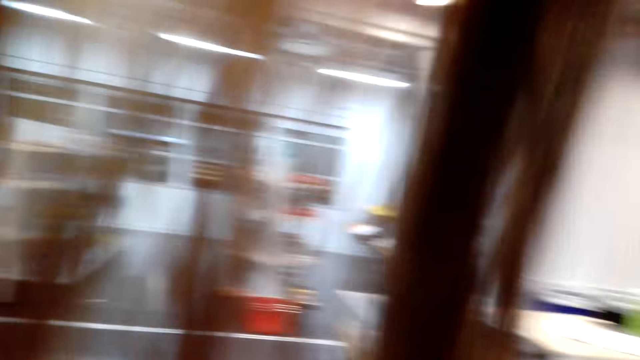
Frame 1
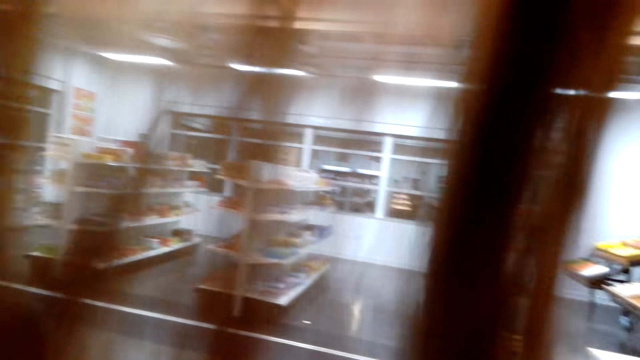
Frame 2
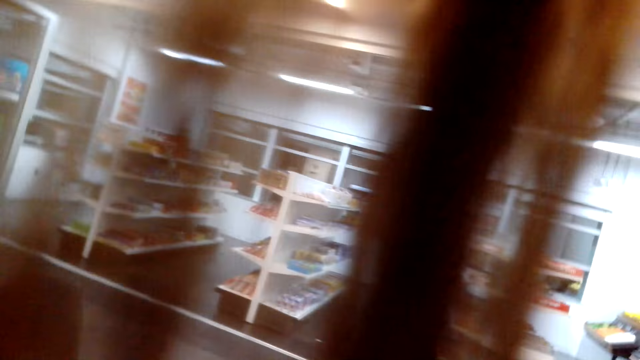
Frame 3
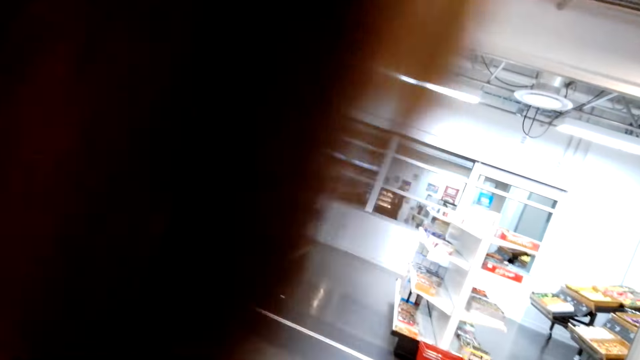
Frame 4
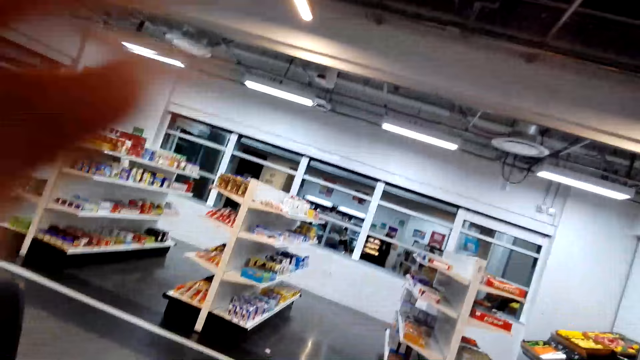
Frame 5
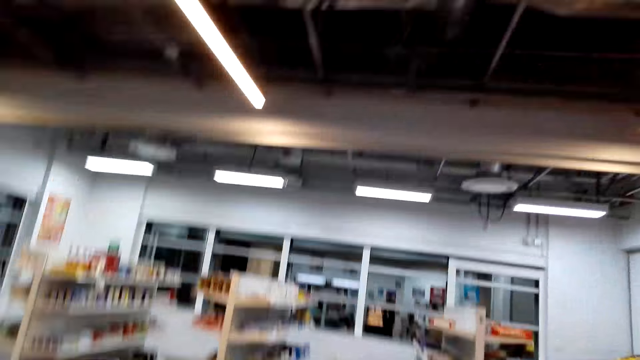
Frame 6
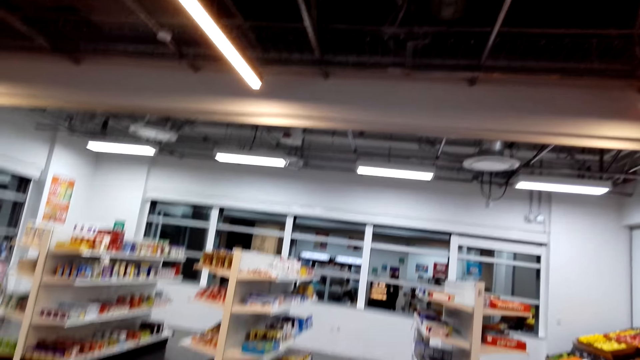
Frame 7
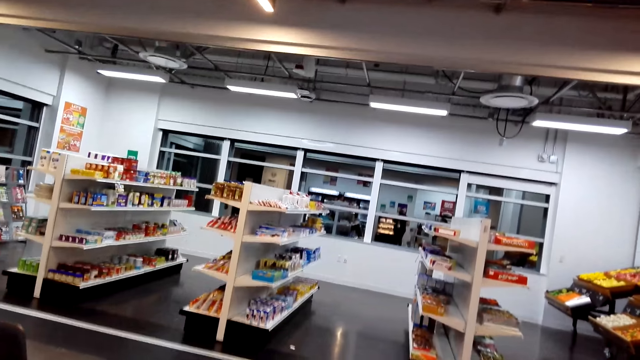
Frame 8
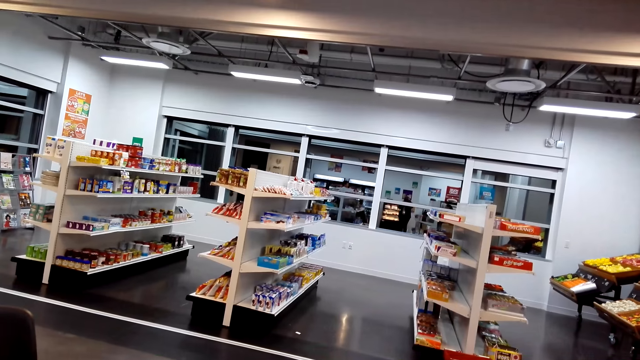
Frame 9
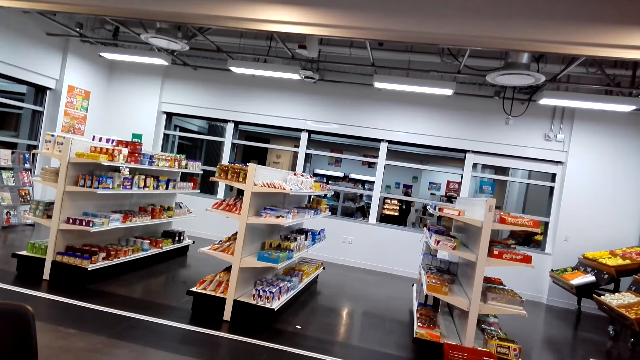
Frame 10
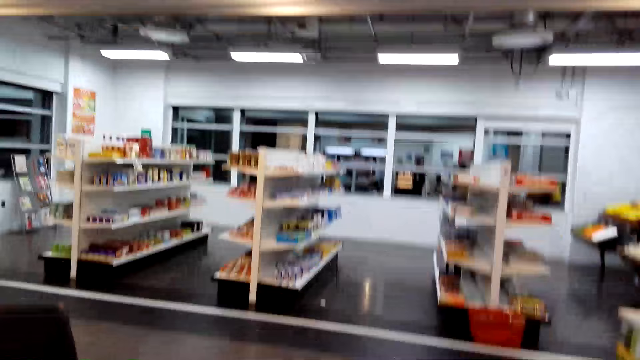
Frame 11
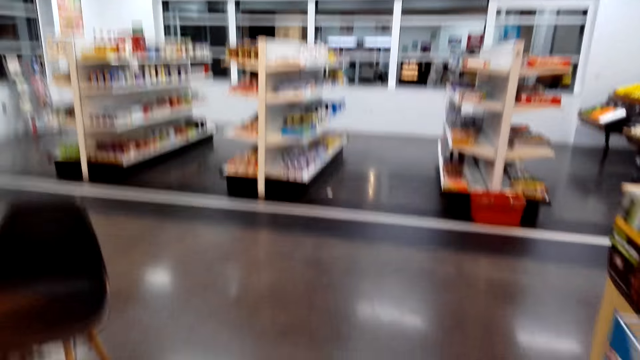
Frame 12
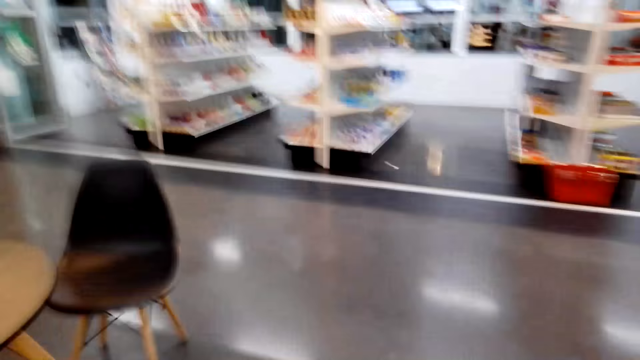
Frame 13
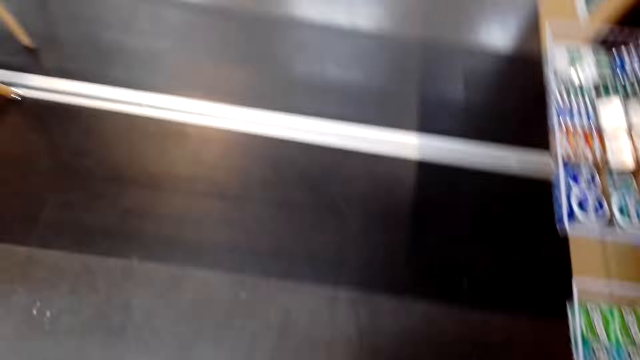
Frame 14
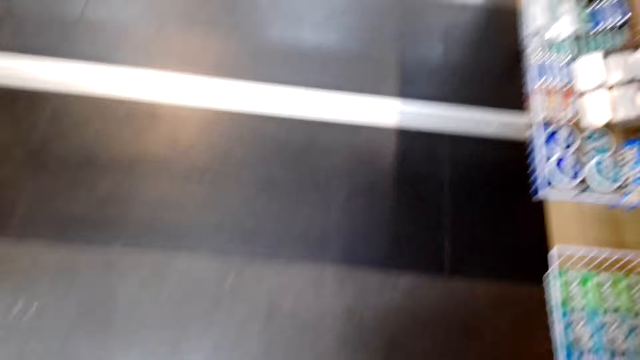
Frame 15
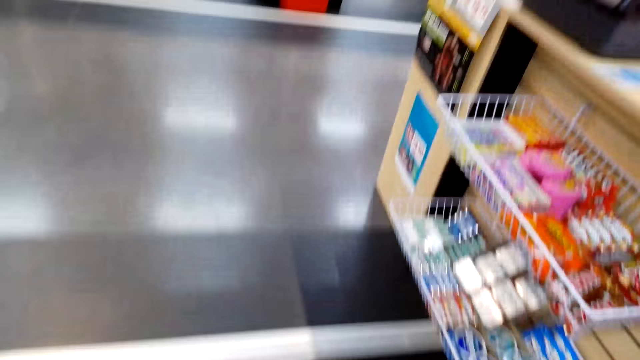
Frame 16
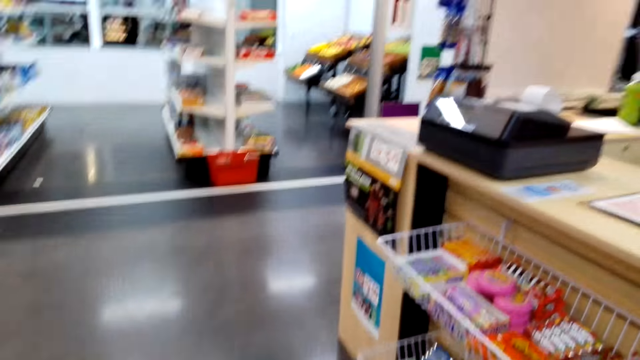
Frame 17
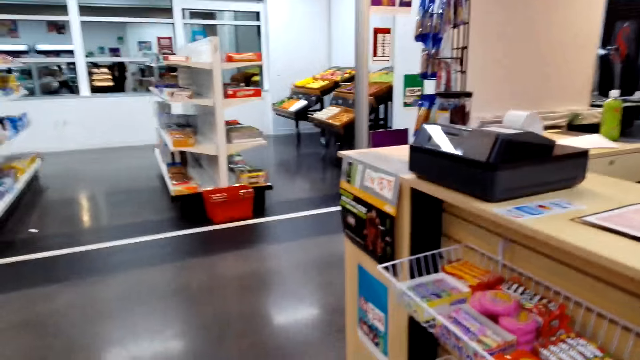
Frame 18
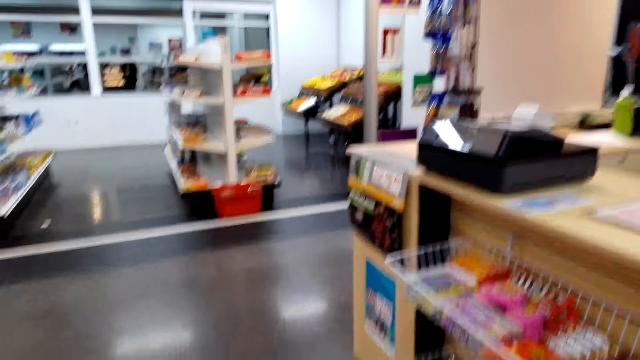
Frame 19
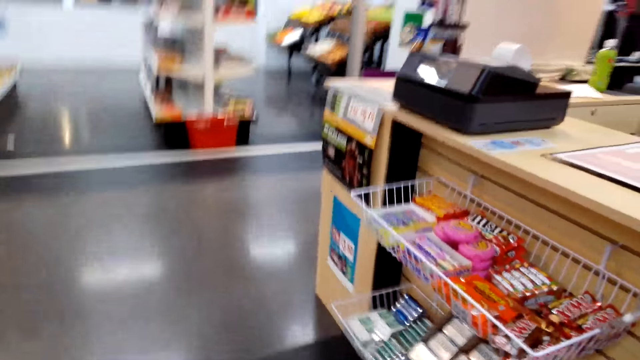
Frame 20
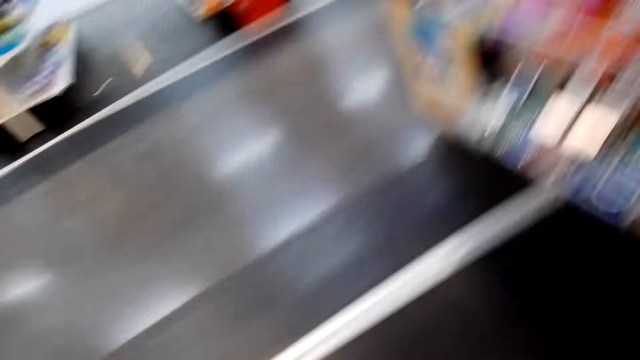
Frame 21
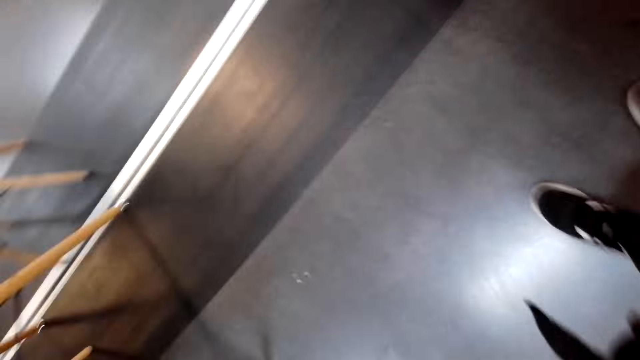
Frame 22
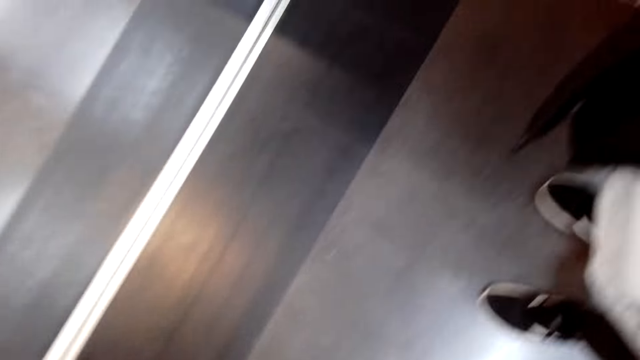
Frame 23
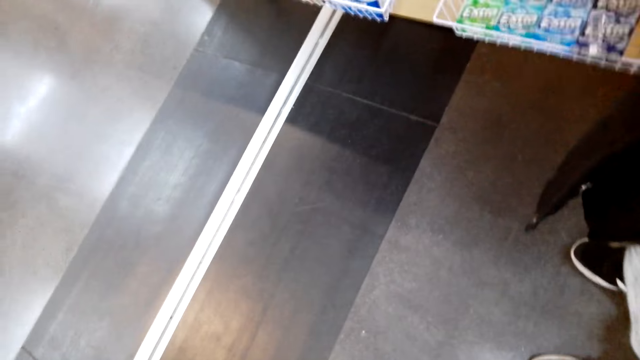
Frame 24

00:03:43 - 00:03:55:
The camera wearer fixes the hair. They lift up the hand. They walk around the shop. They look down.

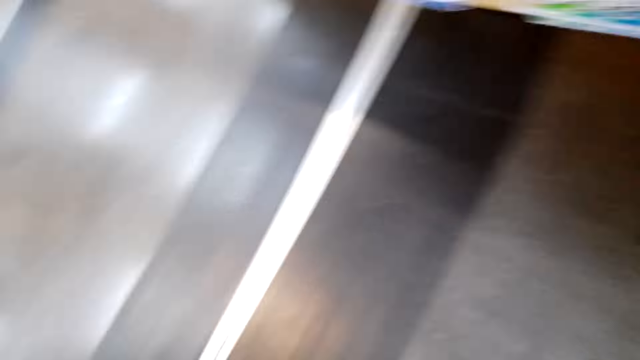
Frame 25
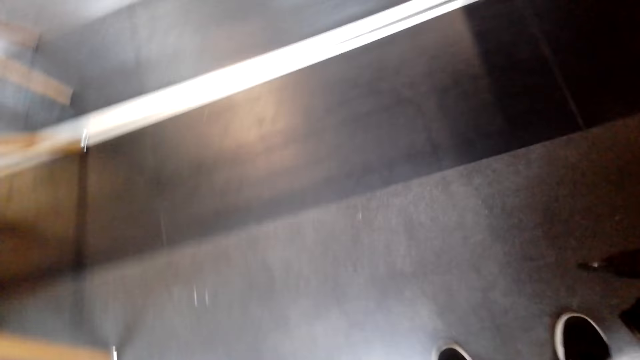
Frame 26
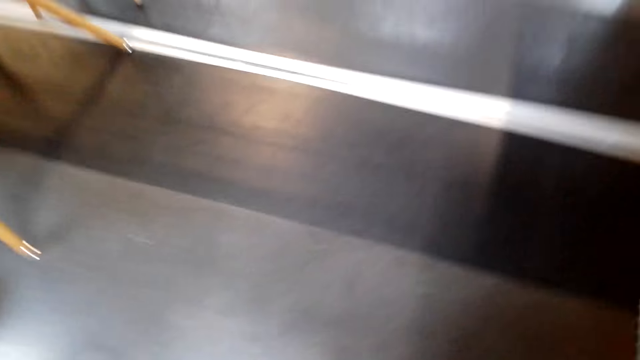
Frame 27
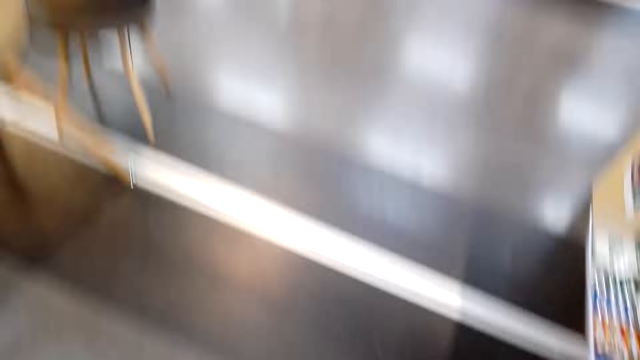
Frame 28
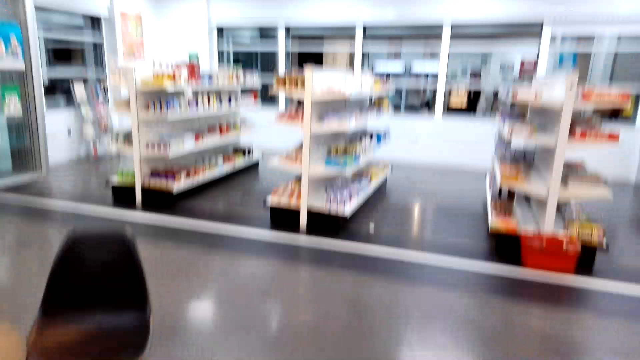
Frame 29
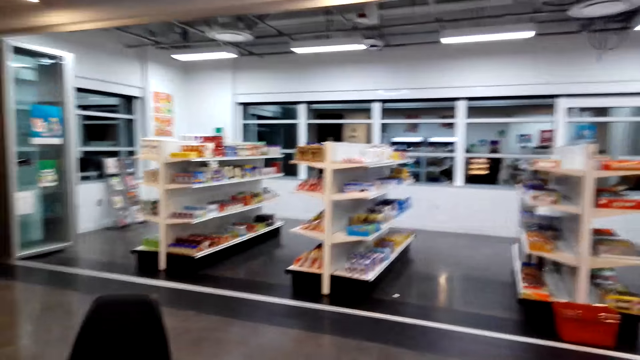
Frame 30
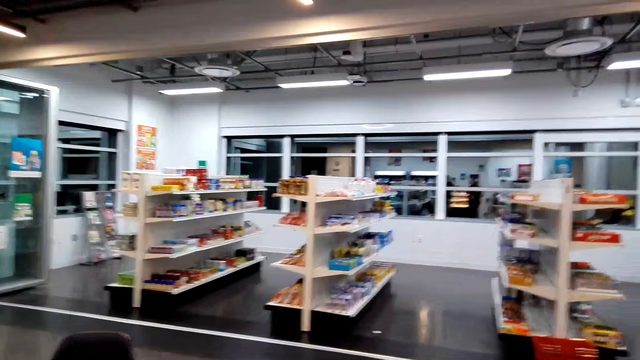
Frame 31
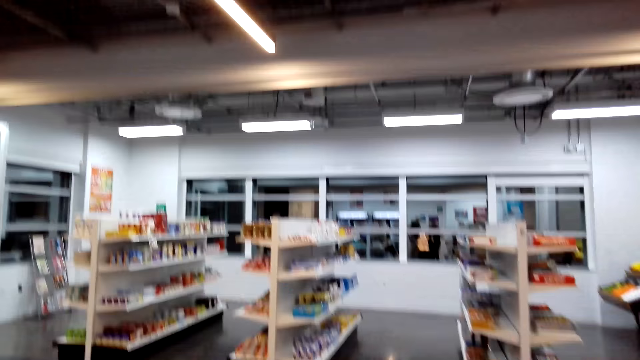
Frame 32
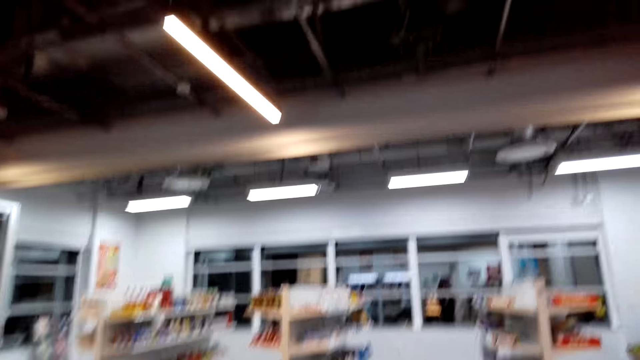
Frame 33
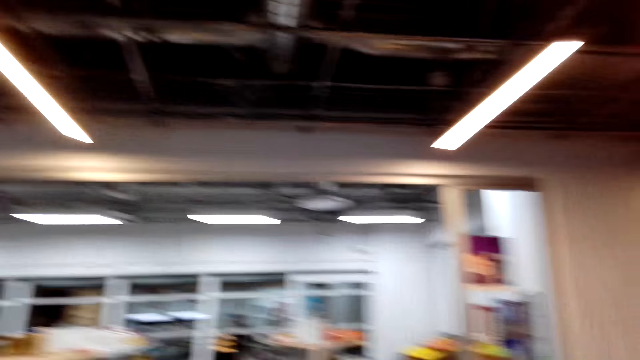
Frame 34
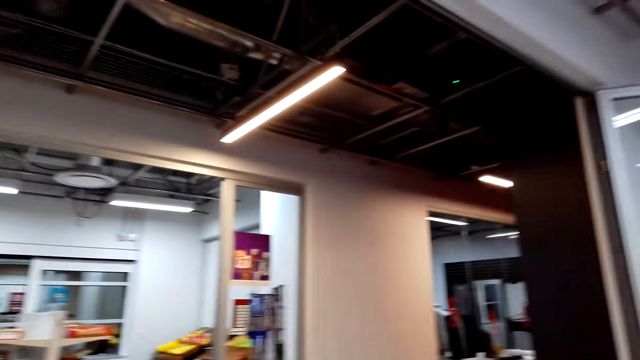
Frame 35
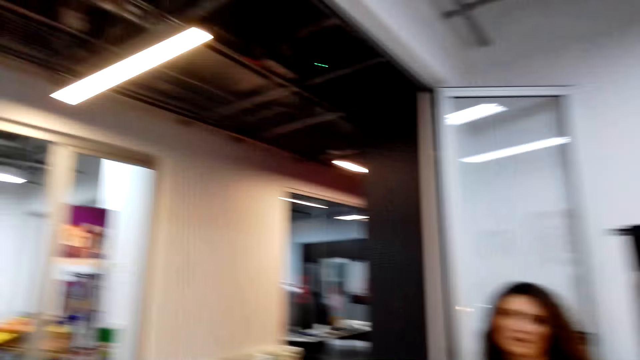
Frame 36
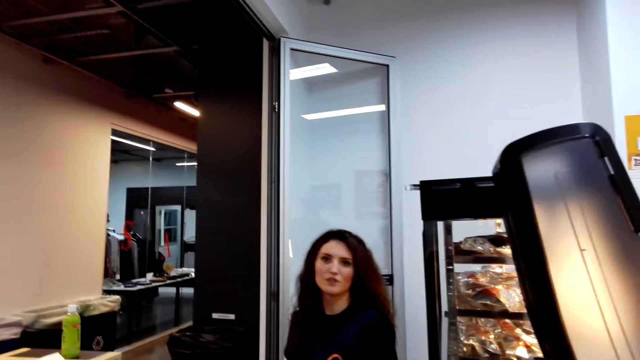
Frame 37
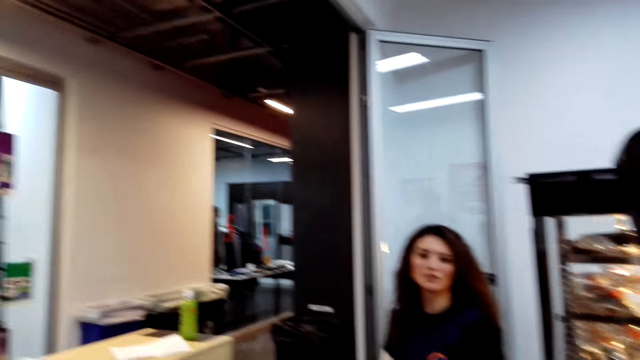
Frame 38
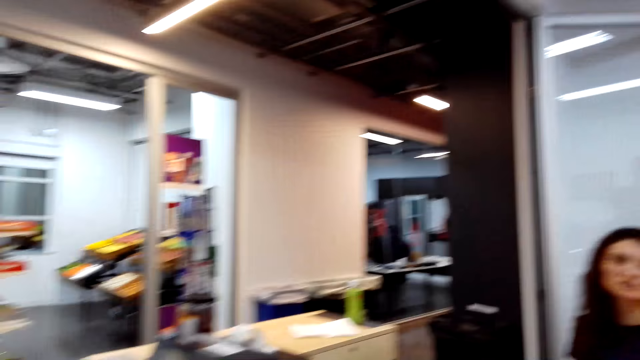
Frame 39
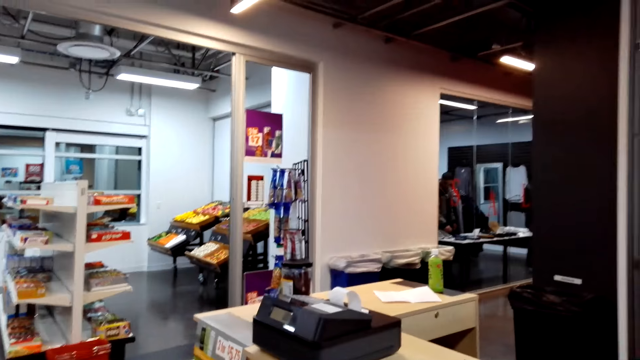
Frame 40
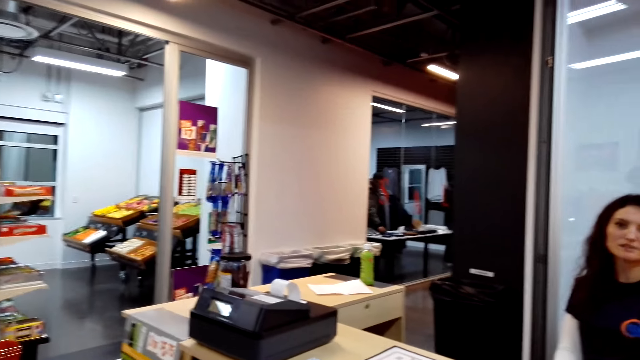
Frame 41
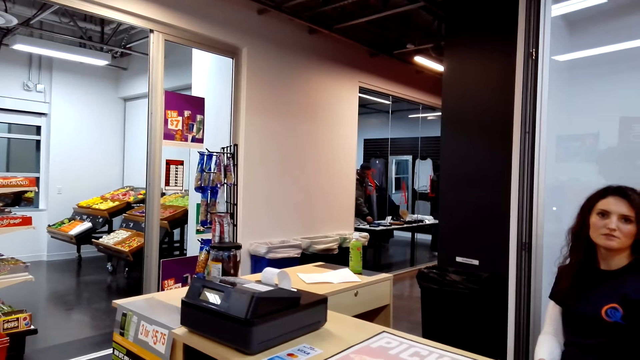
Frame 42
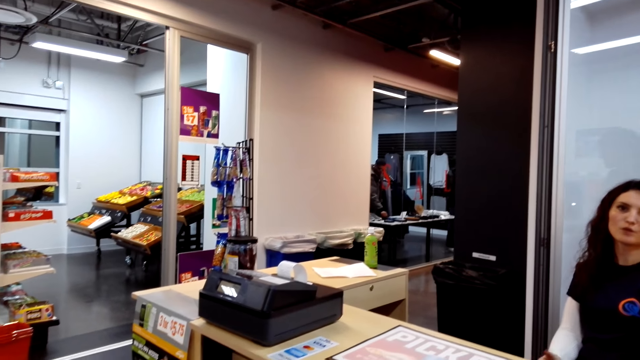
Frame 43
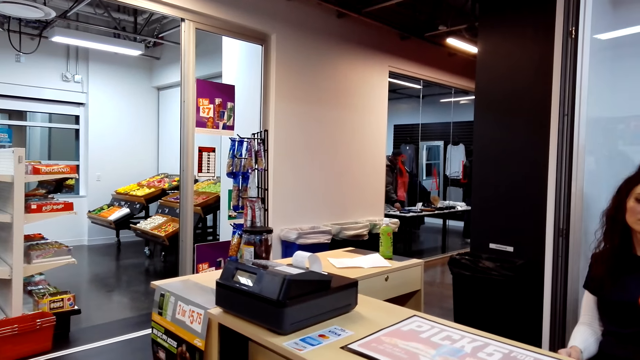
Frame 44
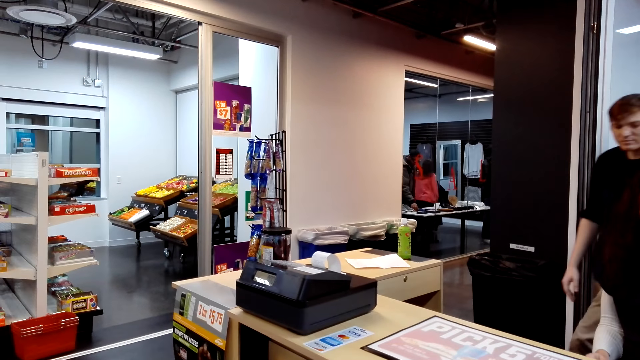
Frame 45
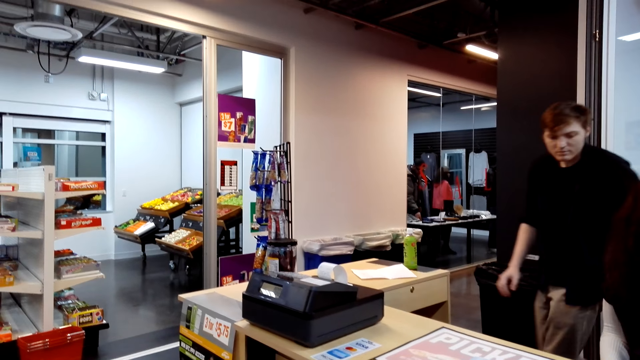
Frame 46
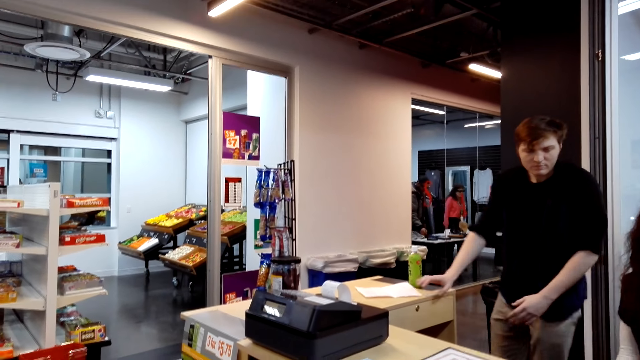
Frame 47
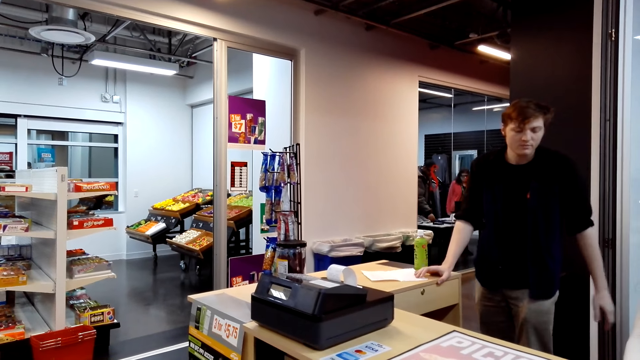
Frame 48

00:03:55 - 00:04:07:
The camera wearer looks around. A cashier talks. A woman talks to the camera wearer. A man walks and stops.
